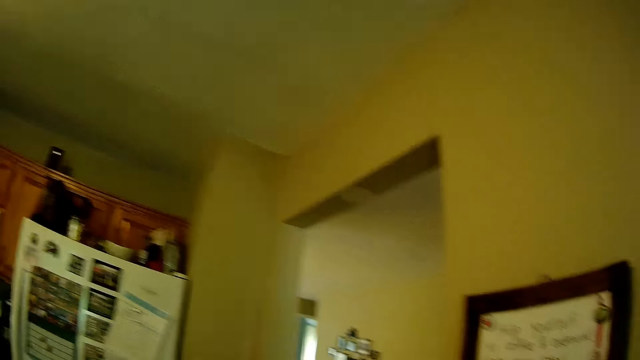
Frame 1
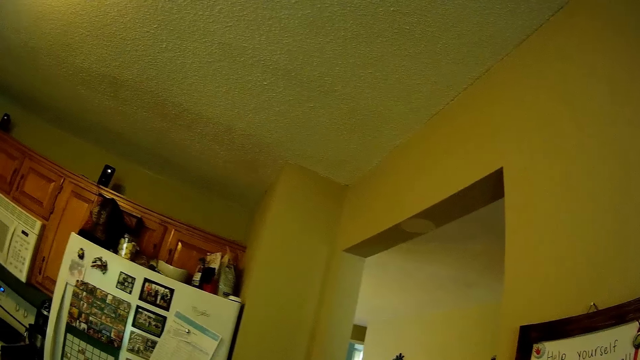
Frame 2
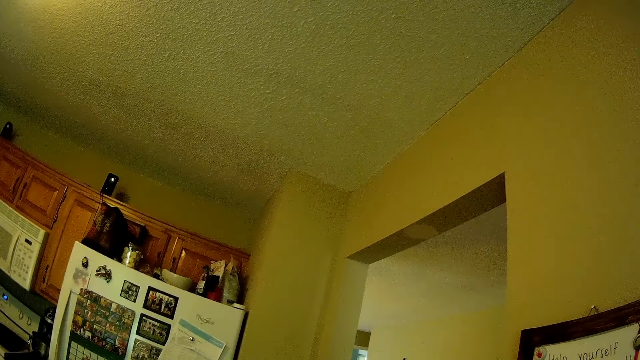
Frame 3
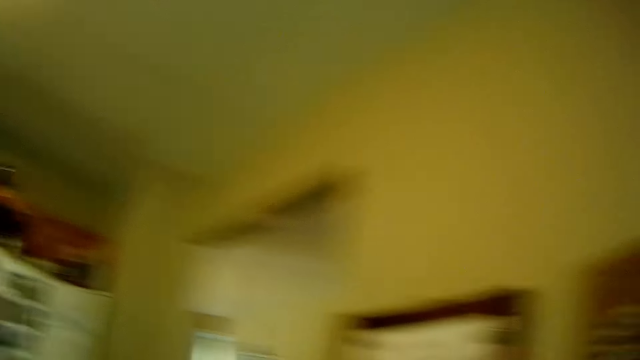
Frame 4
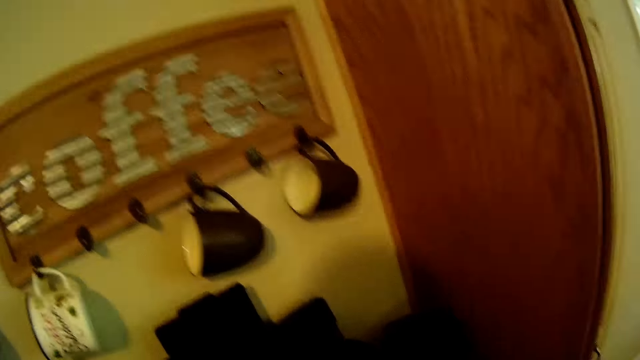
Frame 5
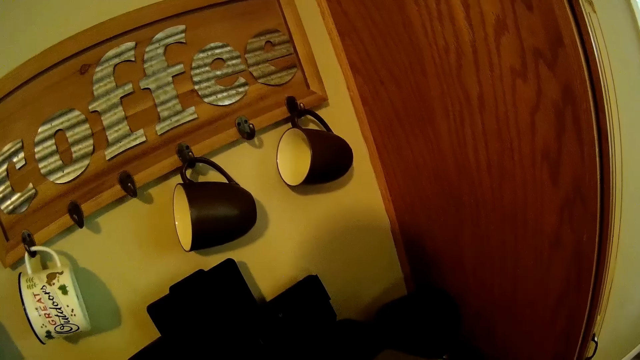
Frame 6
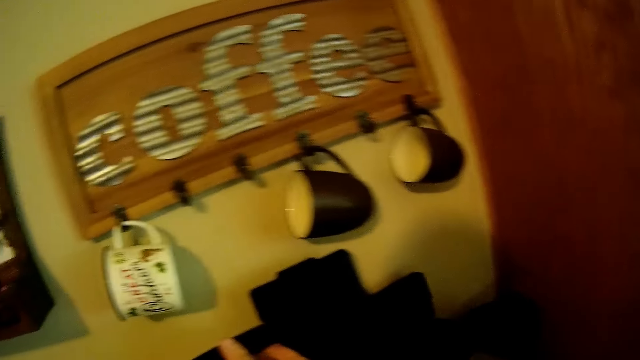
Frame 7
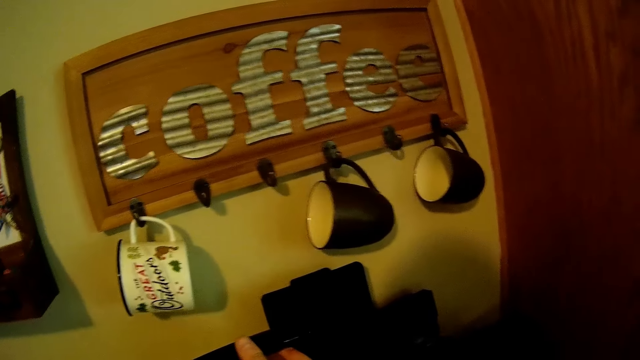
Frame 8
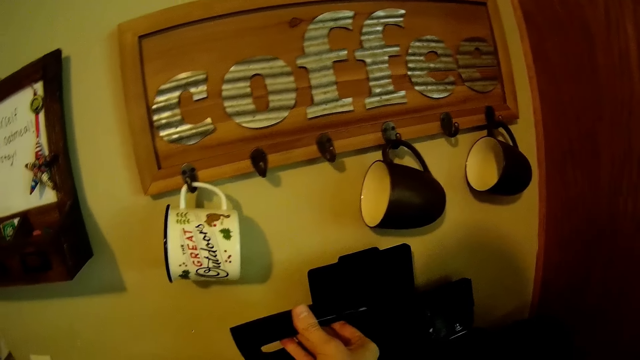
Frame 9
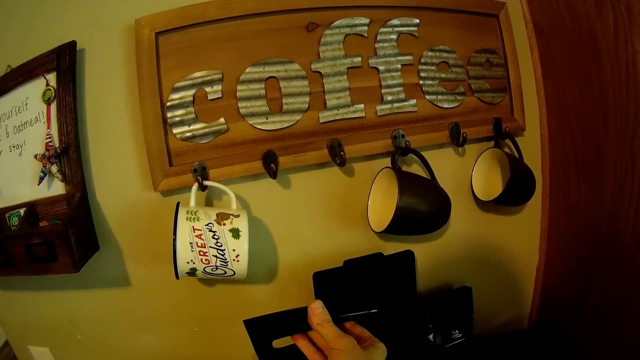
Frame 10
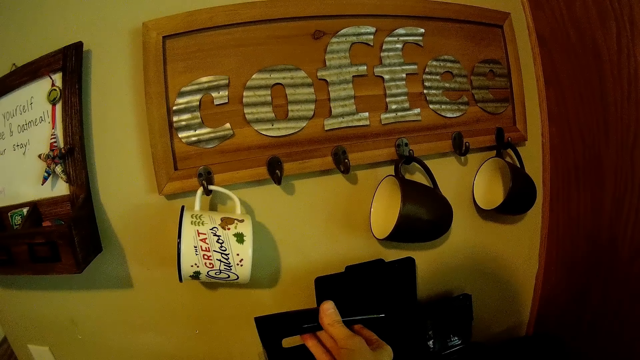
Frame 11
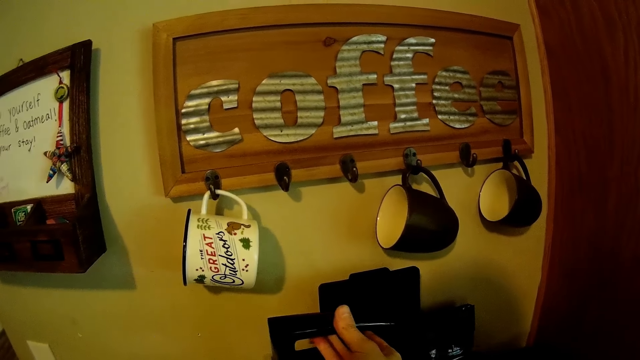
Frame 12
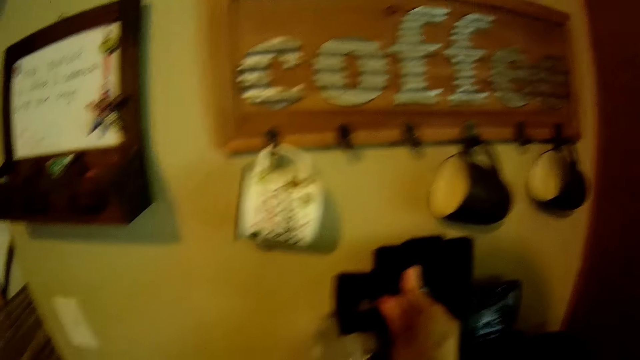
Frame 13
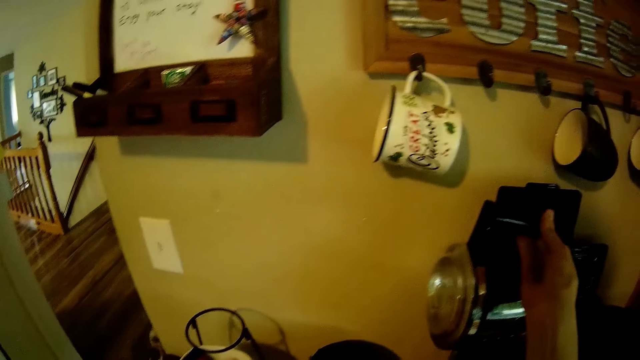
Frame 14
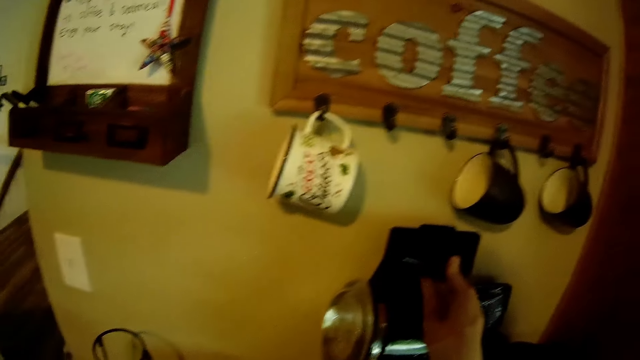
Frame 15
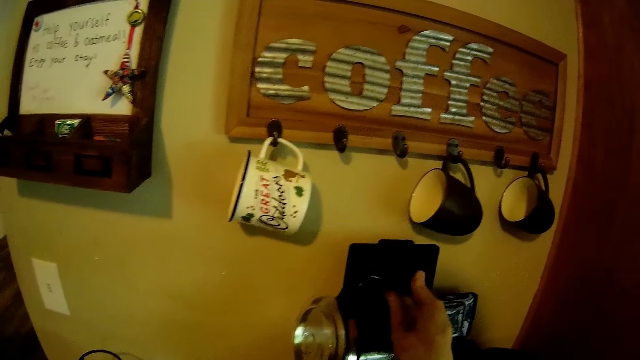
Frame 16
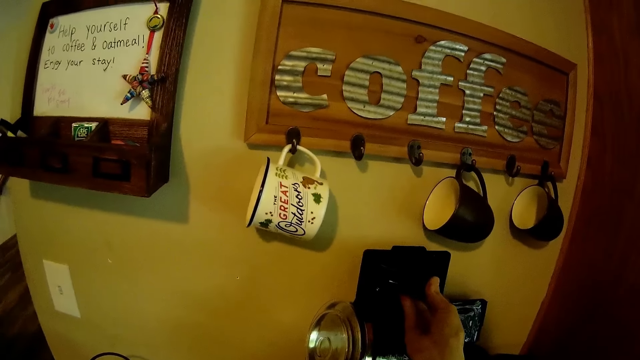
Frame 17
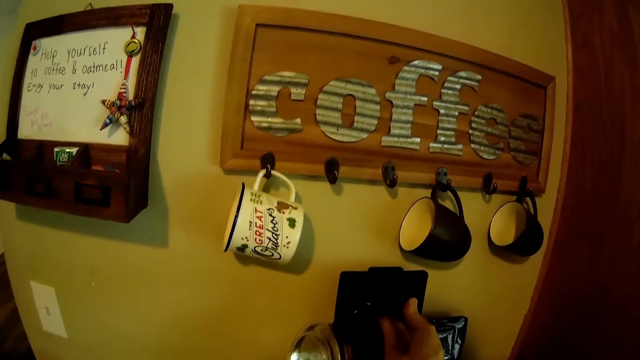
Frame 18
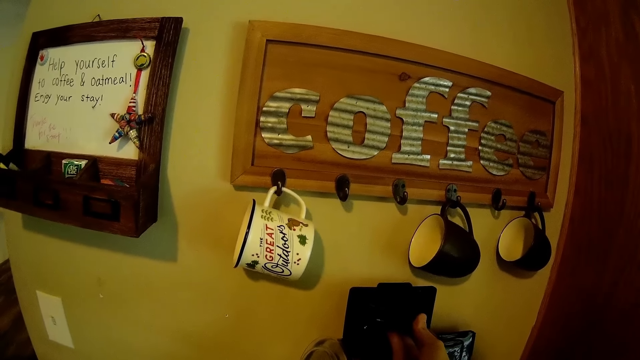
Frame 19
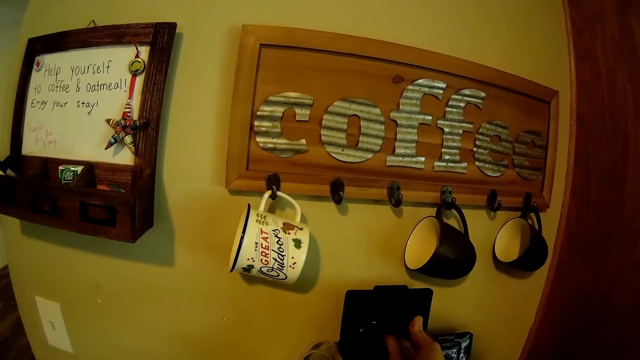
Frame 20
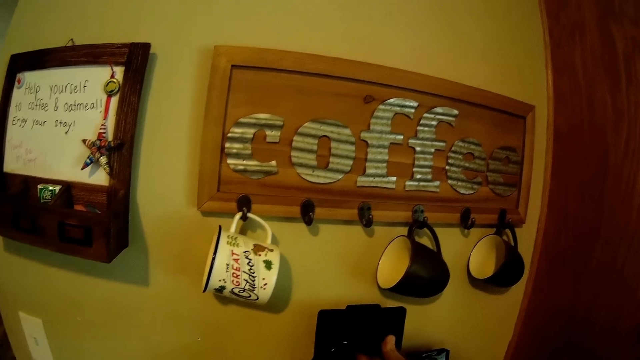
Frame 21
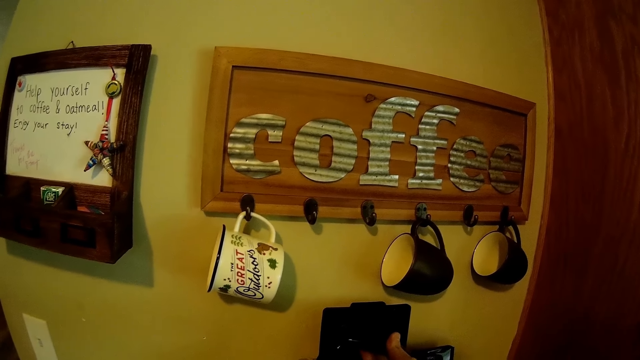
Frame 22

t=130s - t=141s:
The camera wearer holds a jug with his right hand.

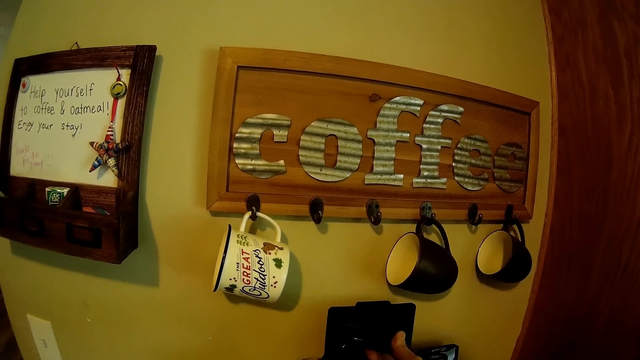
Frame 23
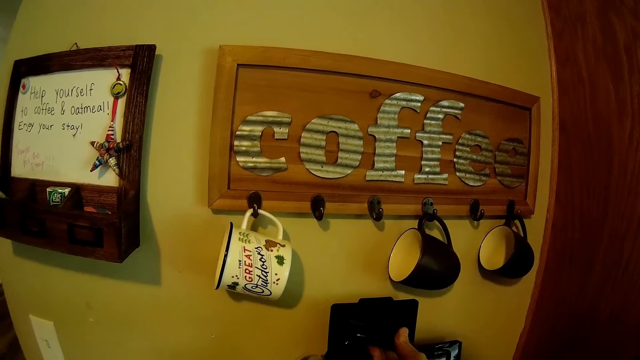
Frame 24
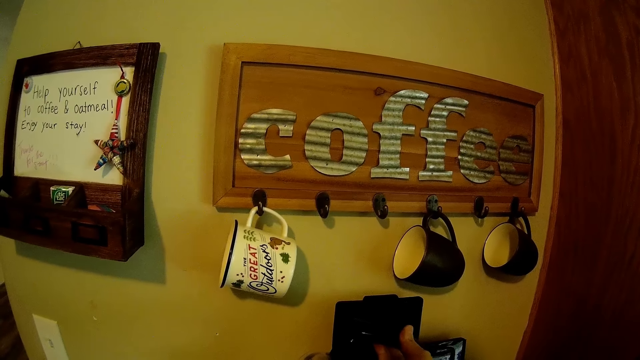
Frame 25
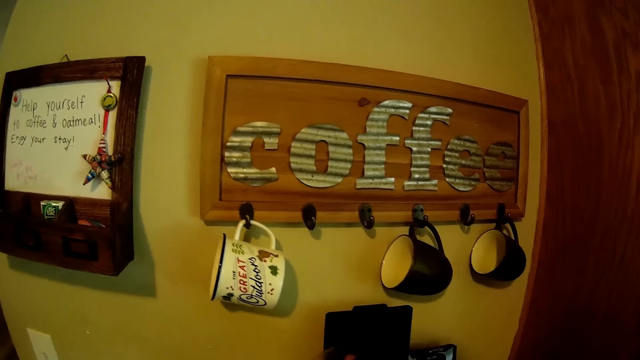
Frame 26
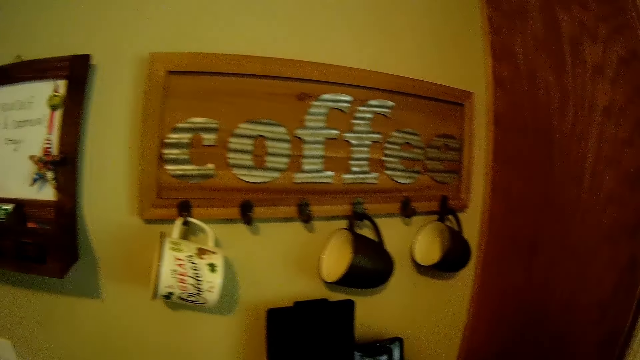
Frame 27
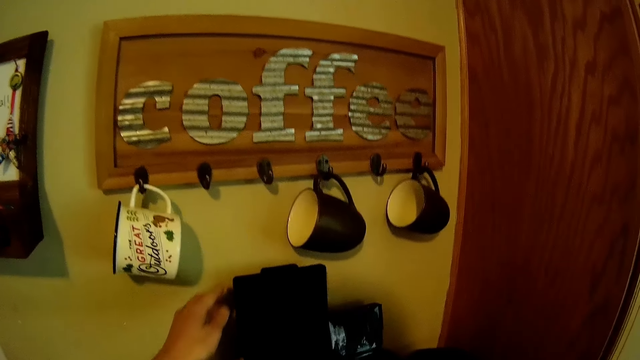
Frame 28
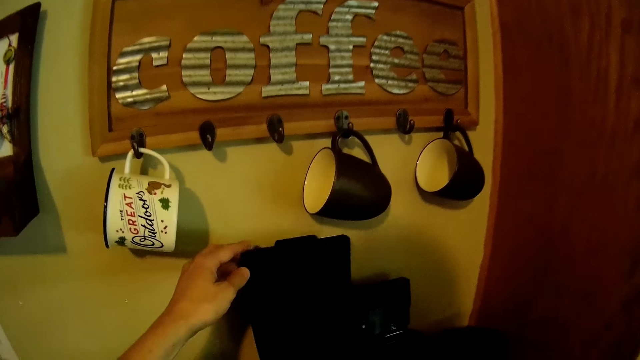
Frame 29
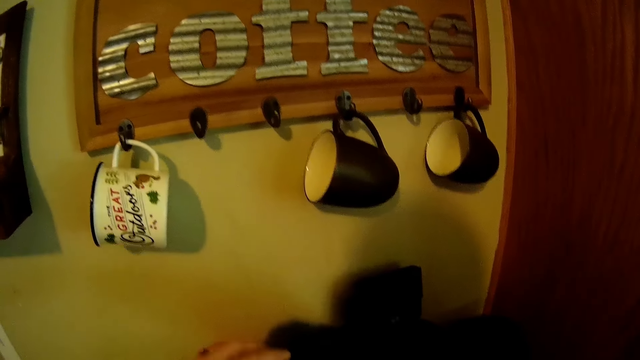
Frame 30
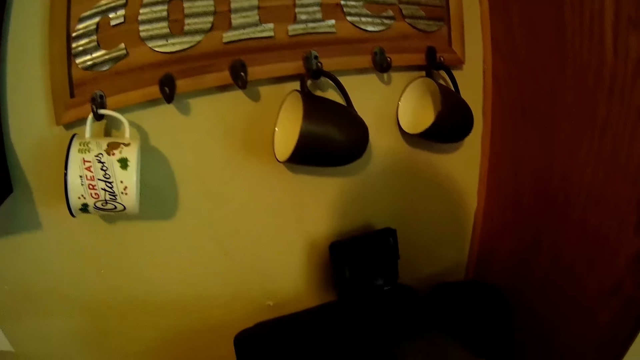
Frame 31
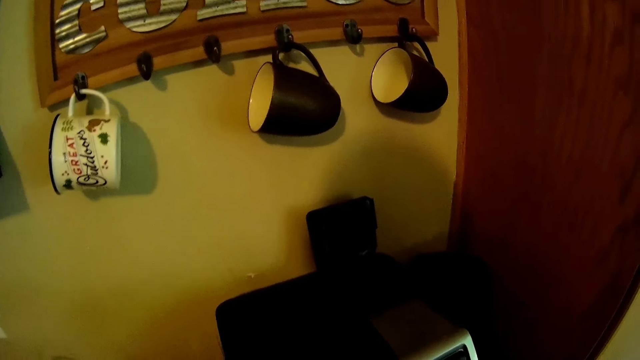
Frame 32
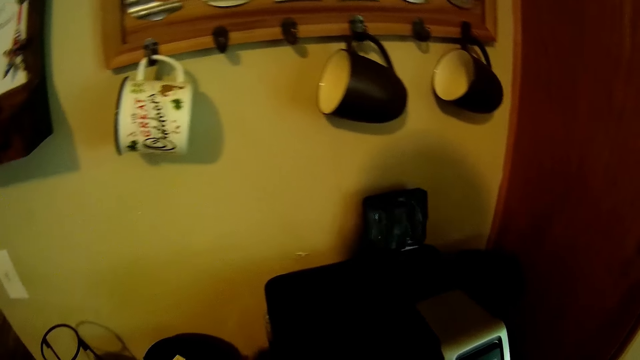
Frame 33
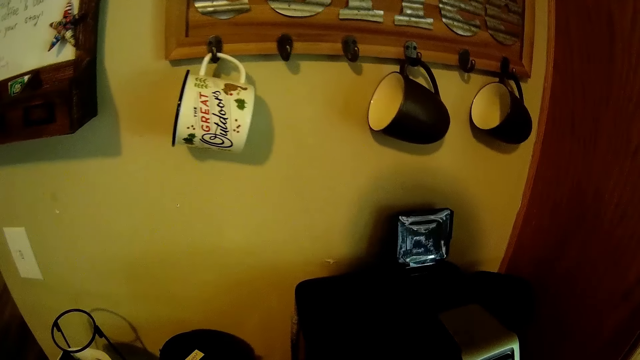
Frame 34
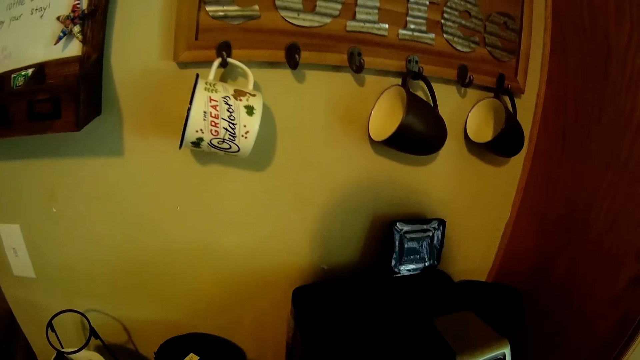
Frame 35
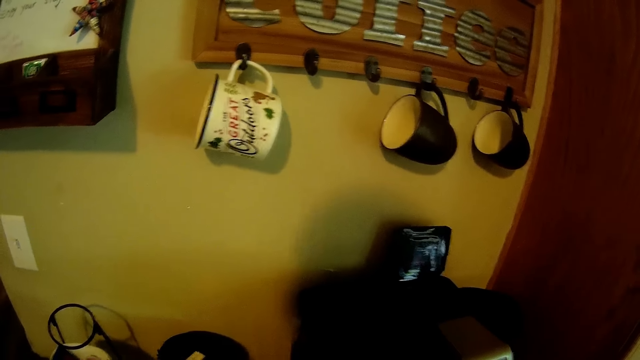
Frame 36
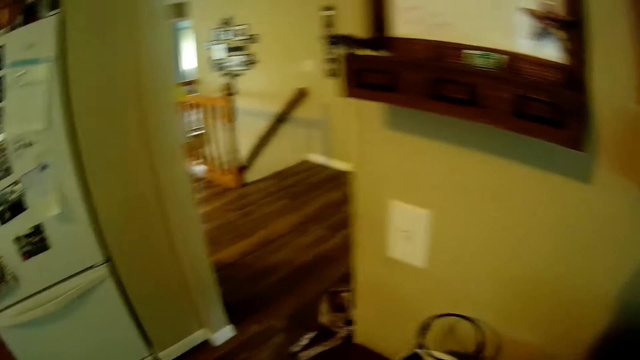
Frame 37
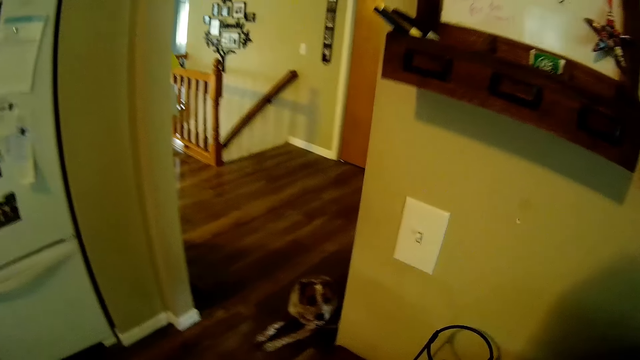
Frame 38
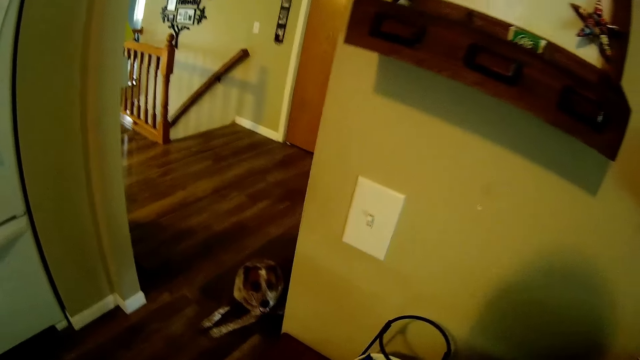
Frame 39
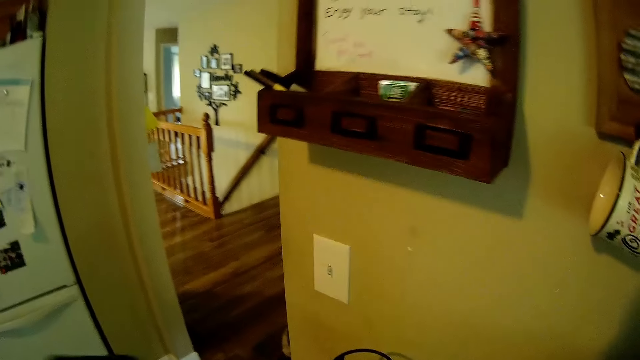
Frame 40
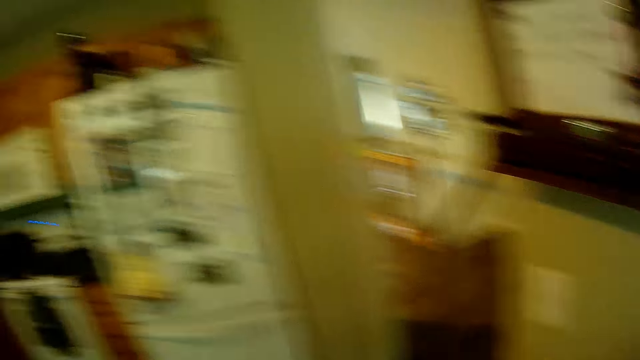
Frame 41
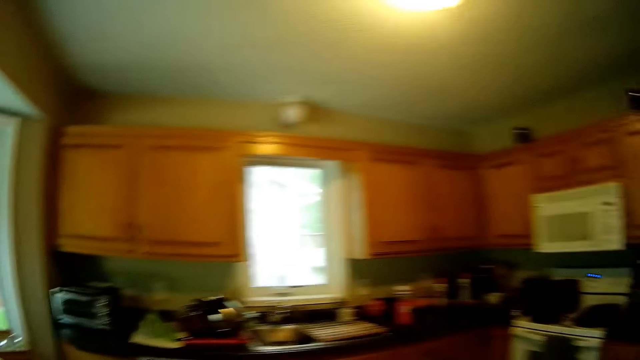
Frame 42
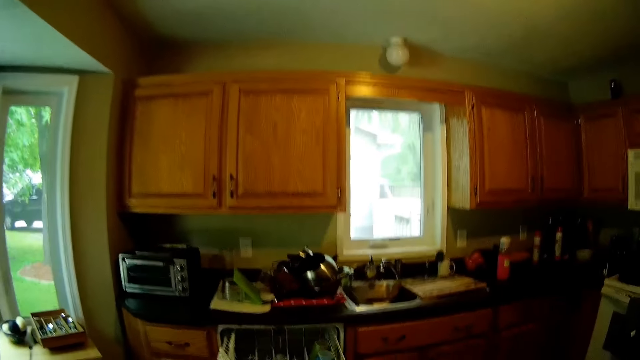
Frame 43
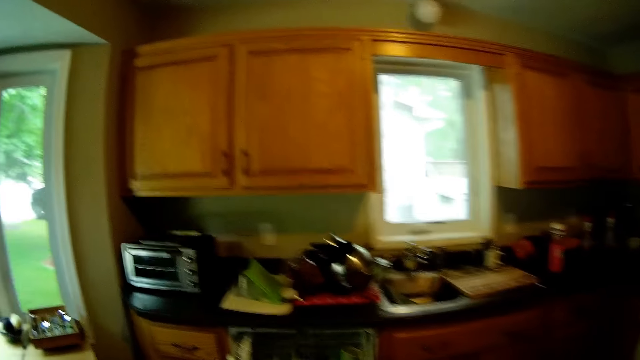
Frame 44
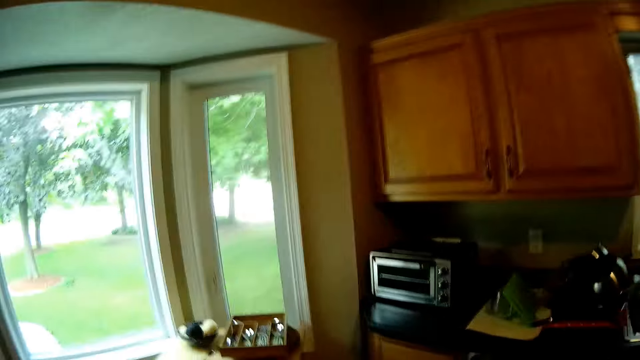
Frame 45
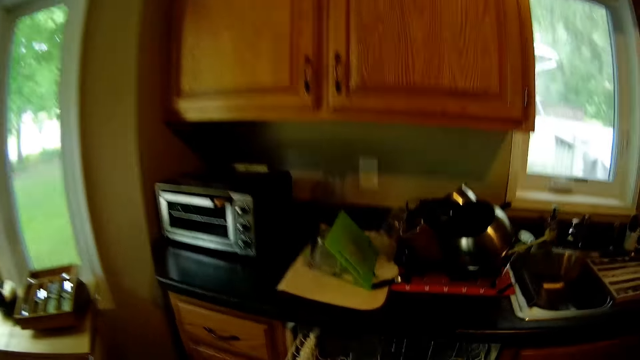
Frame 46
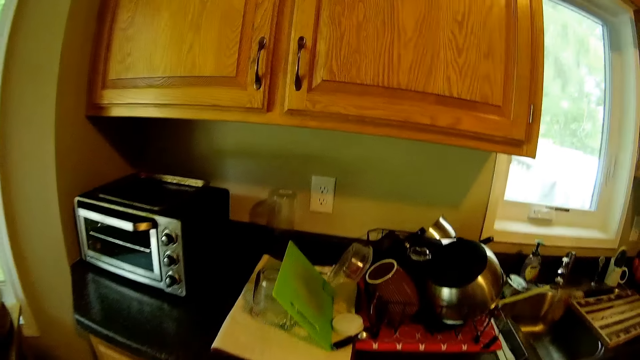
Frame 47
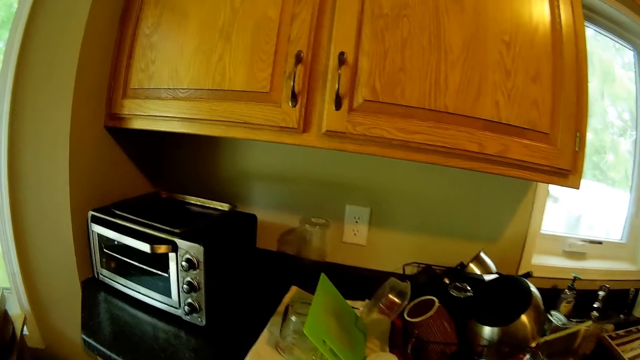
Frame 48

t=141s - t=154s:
The camera wearer drops the jug in her right hand on the table. She closes the coffee maker with her left hand.
